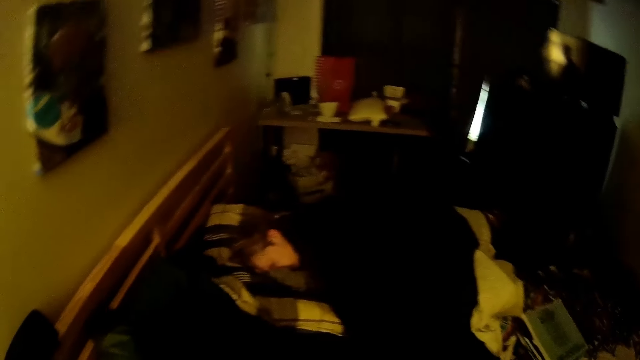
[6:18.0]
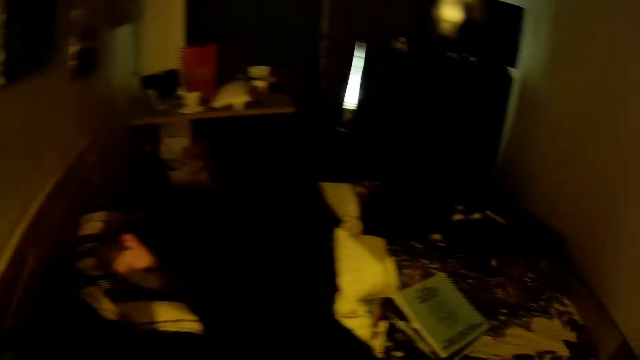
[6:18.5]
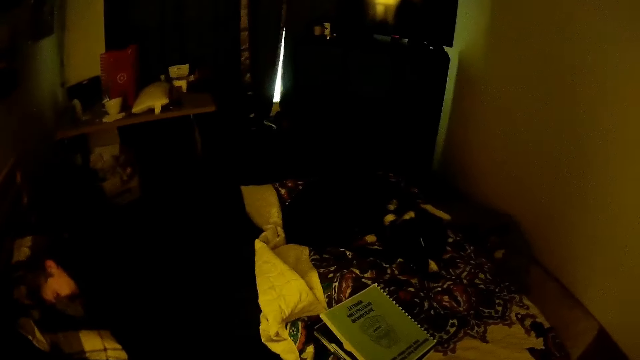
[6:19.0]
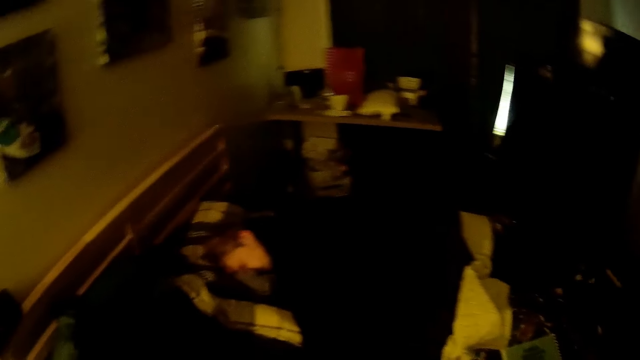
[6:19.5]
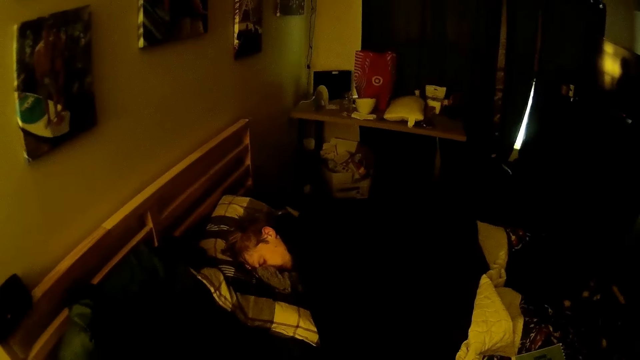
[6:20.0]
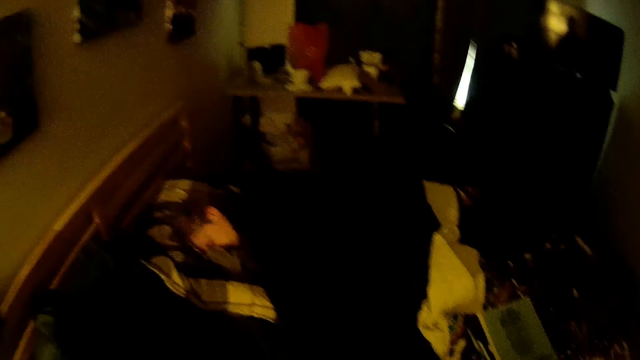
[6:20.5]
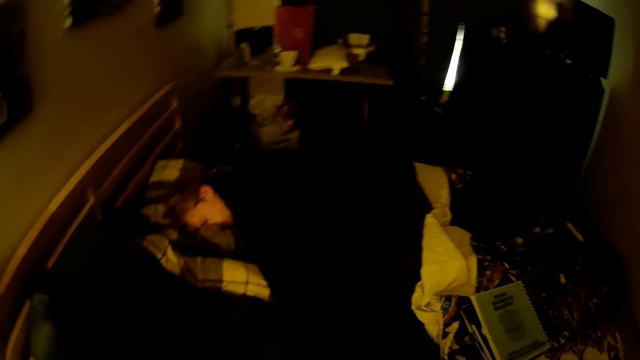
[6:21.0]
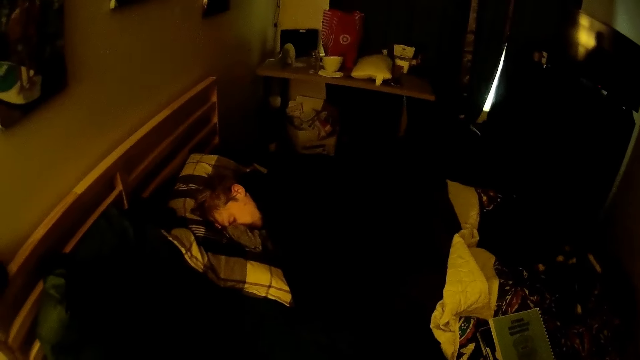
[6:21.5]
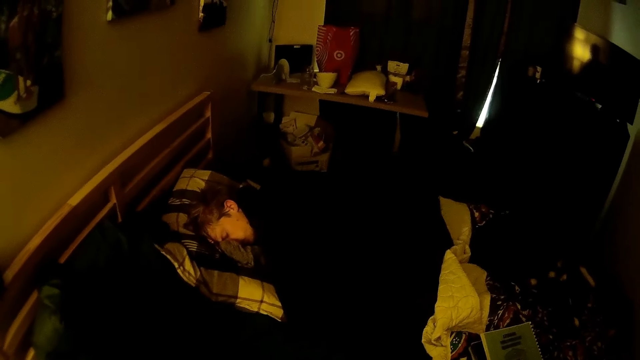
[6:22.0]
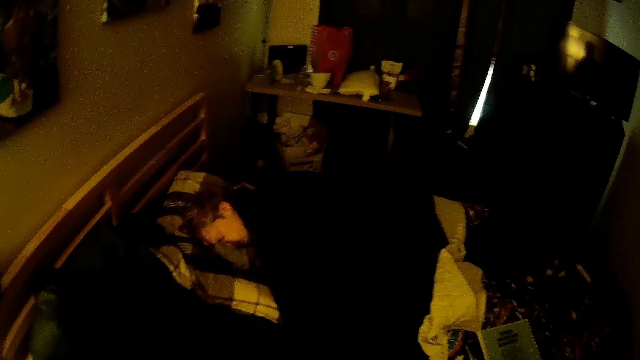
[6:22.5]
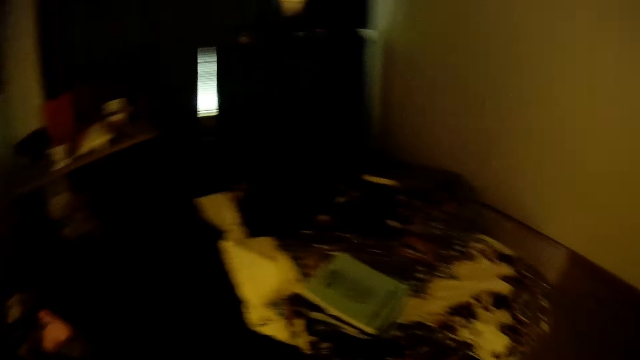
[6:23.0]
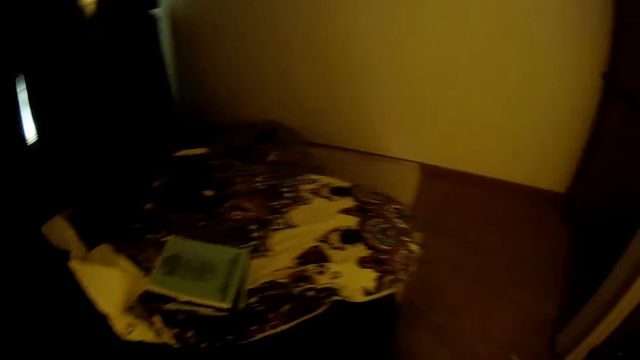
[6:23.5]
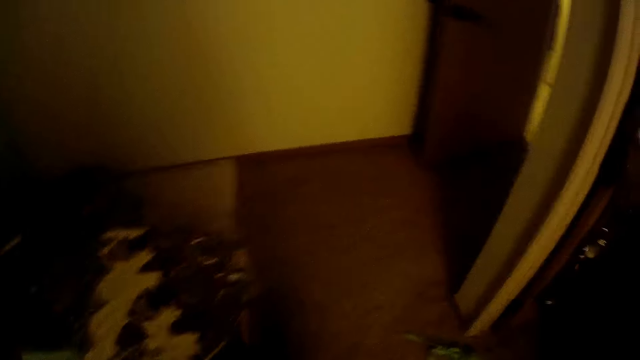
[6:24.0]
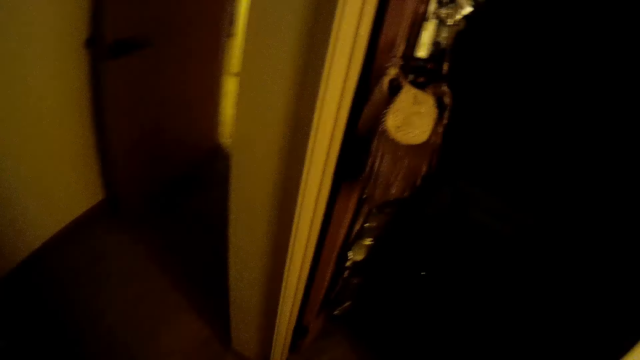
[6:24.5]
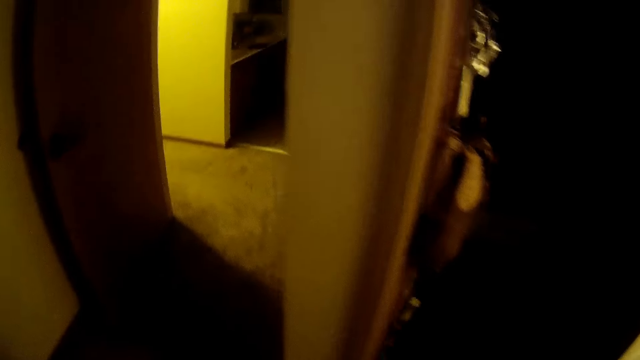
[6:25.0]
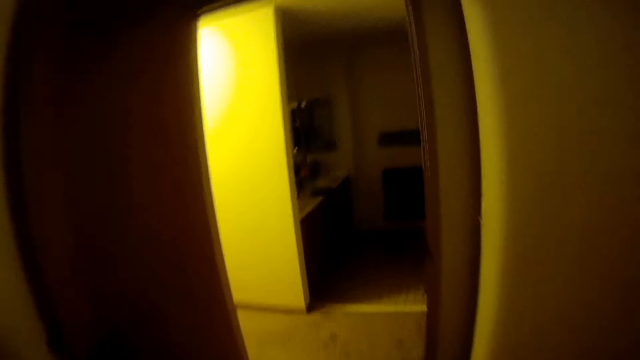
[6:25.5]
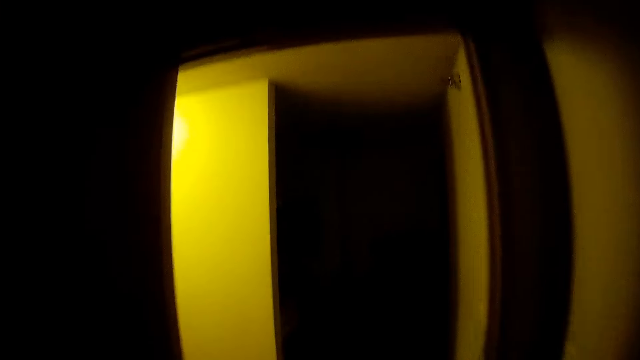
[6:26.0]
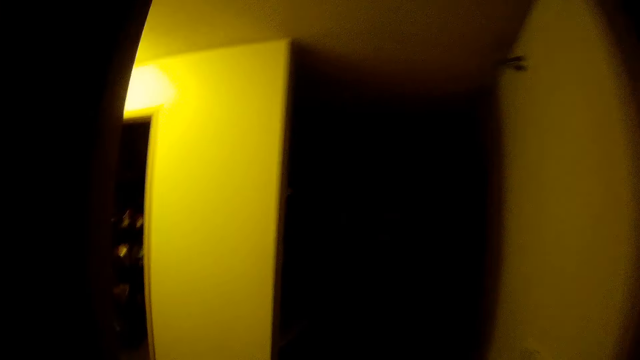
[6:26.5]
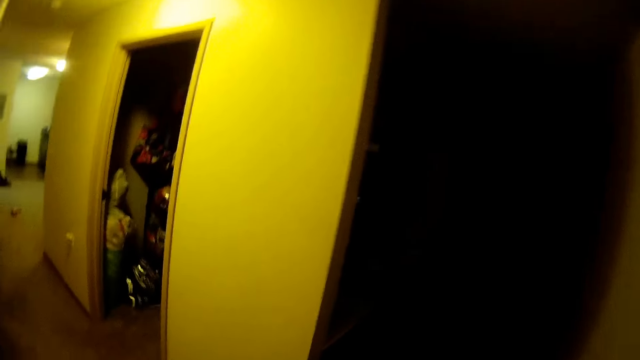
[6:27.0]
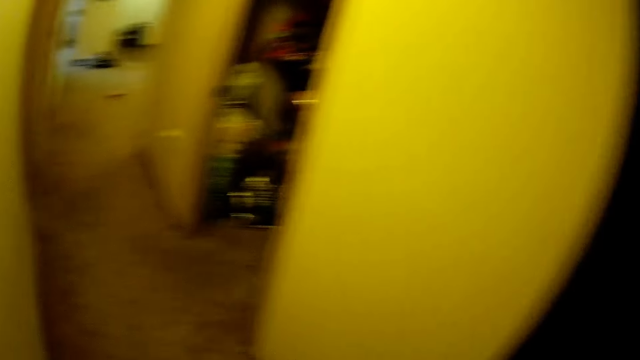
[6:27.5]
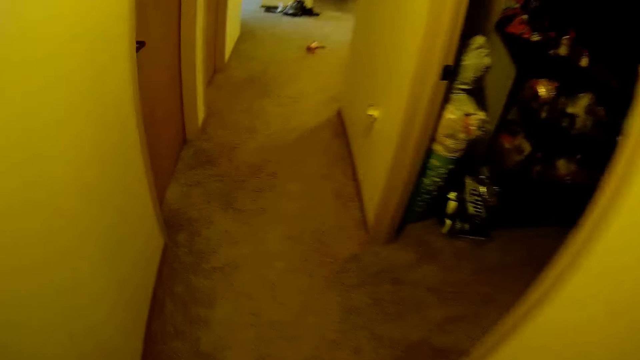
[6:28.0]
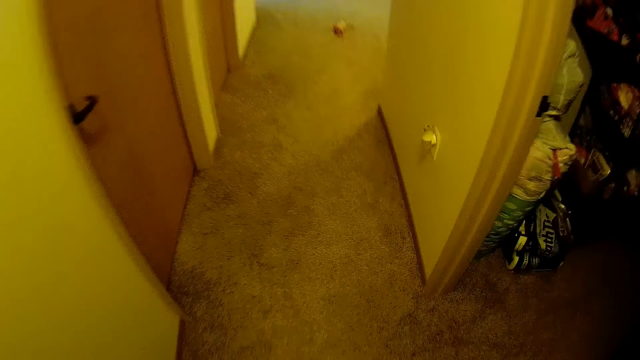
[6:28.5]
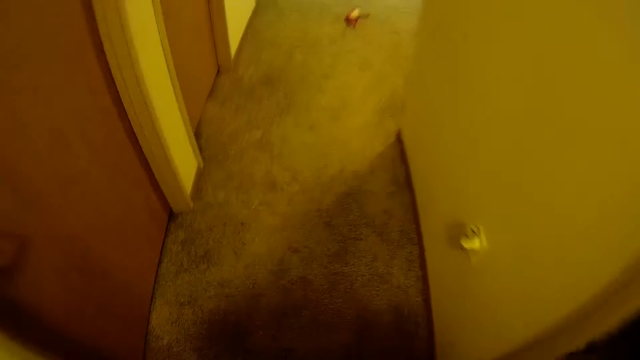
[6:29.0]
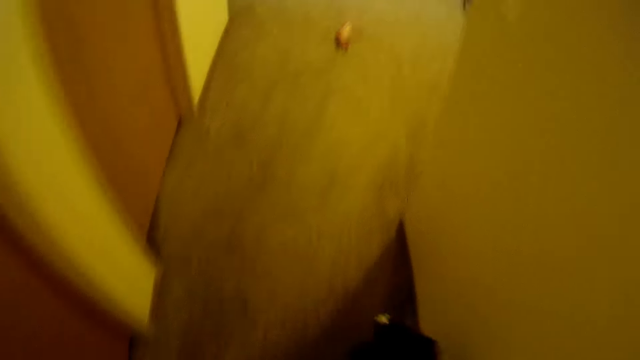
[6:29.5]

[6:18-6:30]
The camera wearer looks at the bed. The dog lays on the bed. The camera wearer walks towards the kitchen.

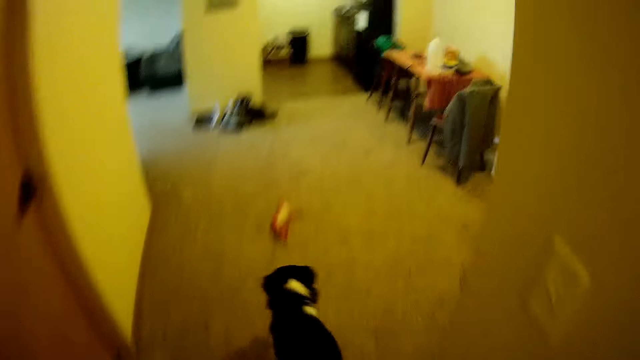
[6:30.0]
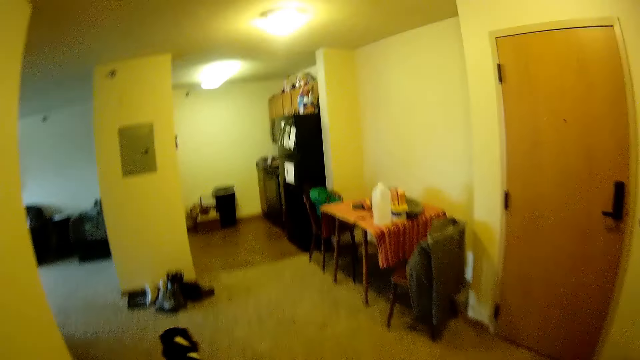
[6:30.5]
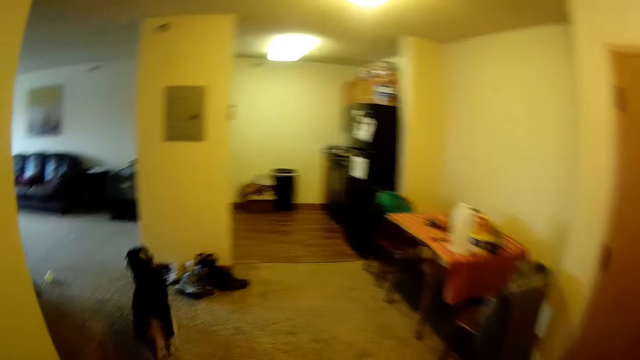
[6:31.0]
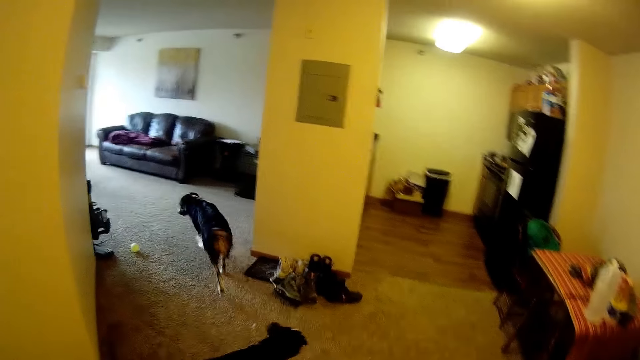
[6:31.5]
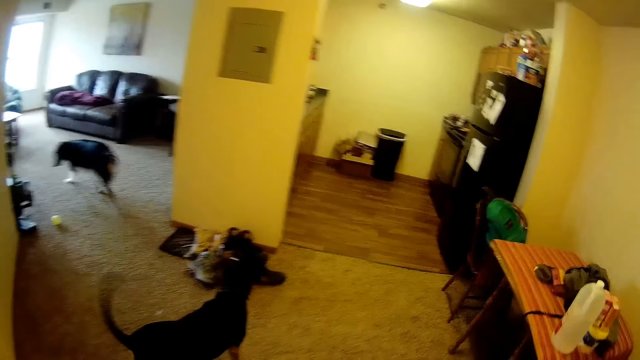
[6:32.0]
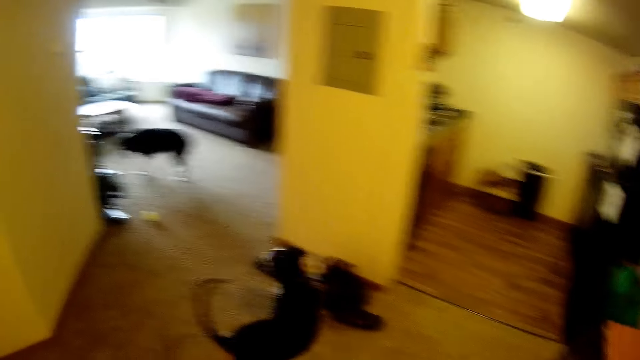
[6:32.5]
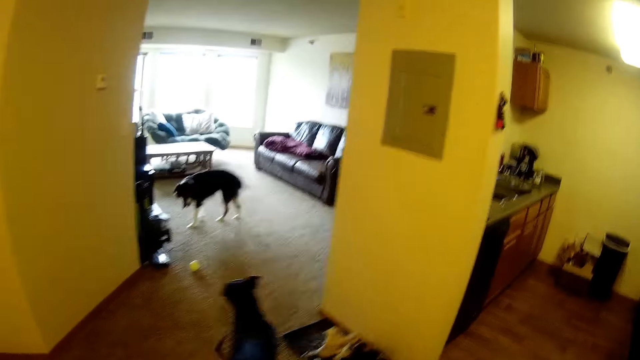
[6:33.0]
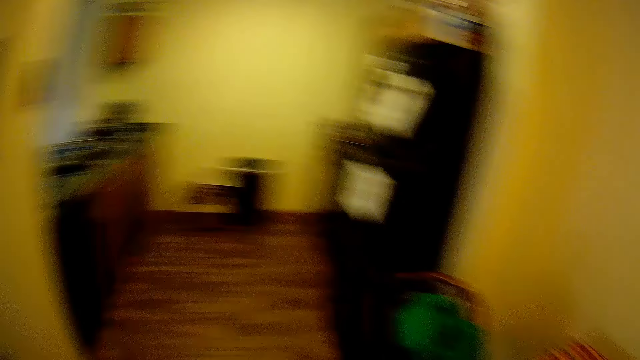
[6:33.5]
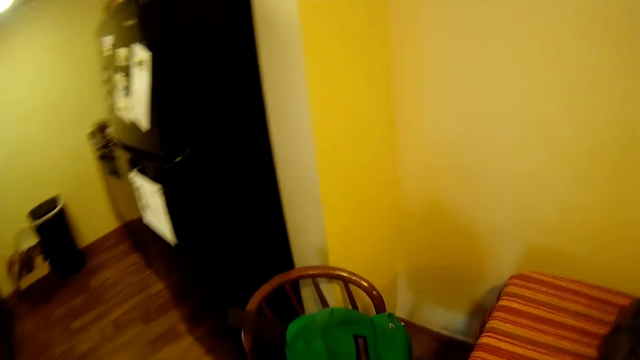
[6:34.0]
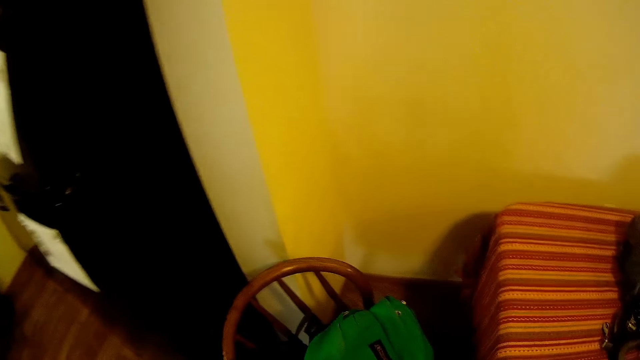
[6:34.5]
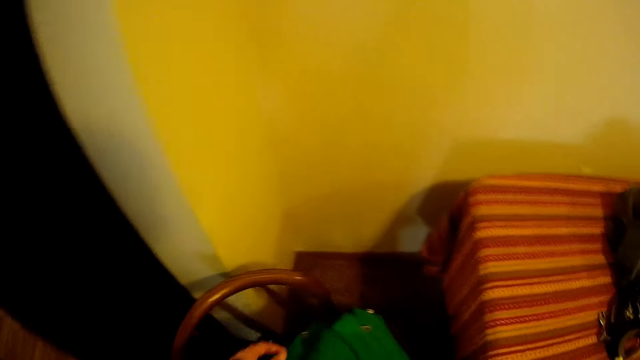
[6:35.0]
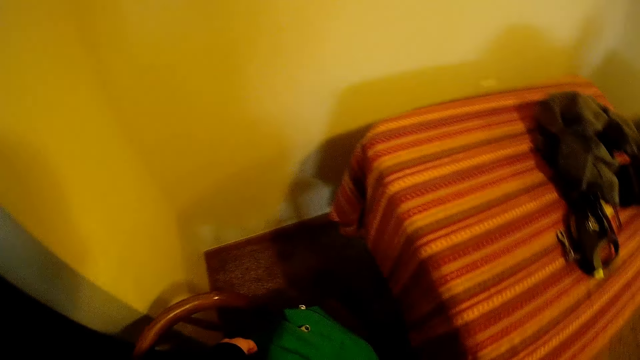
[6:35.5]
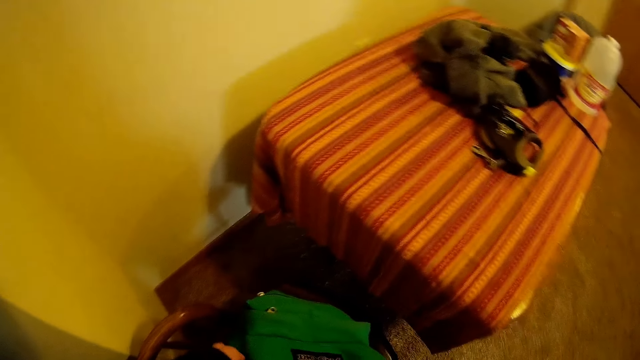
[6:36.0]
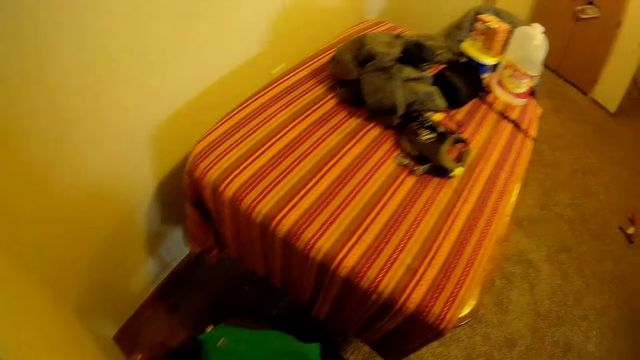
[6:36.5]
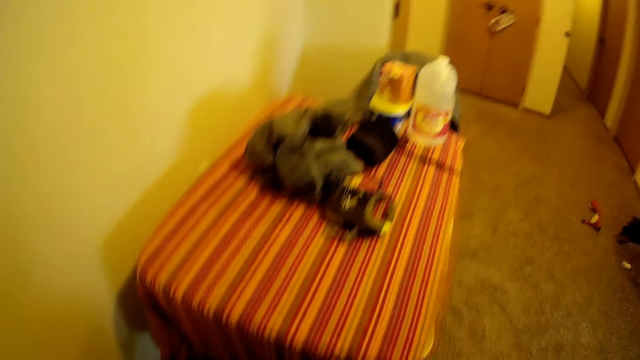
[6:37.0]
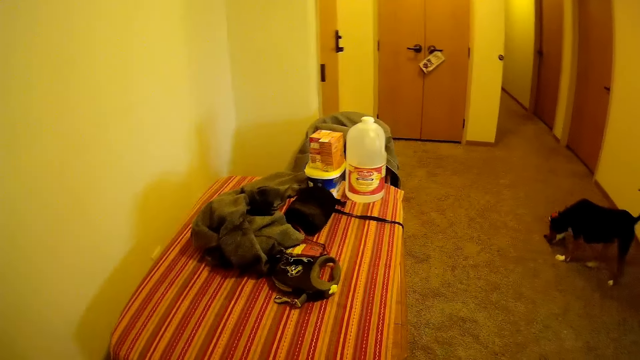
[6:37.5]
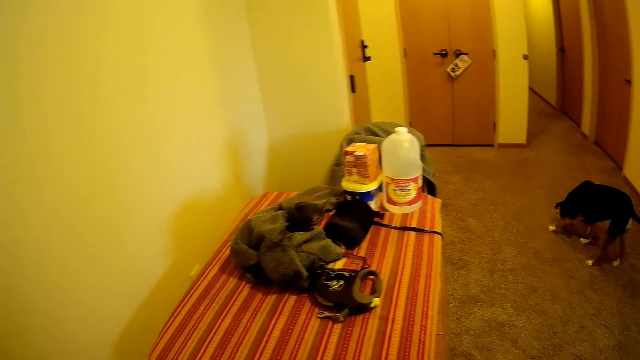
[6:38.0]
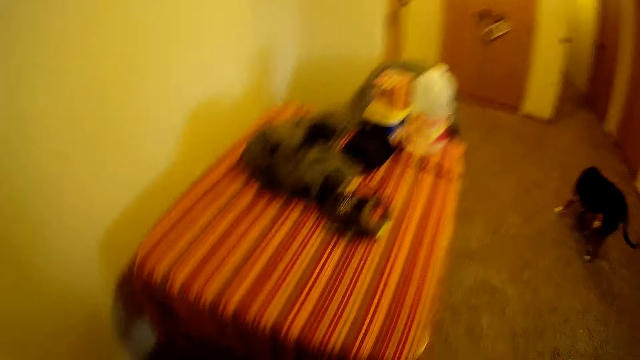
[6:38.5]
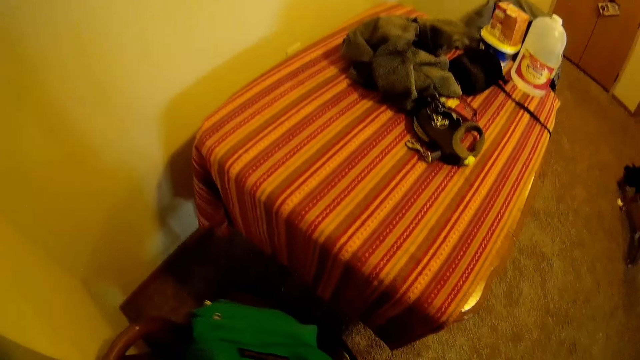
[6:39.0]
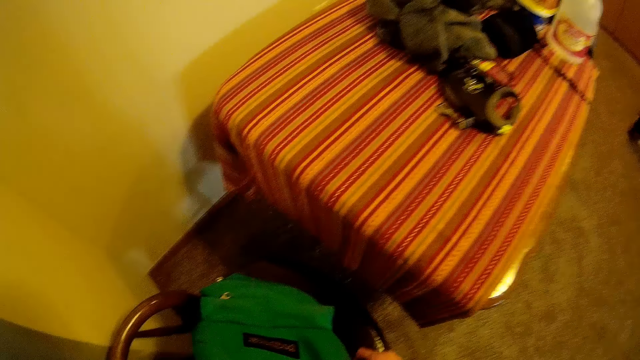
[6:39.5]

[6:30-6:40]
A dog walks into the living room. Another dog walks into the living room. The camera wearer unzips a bag.
